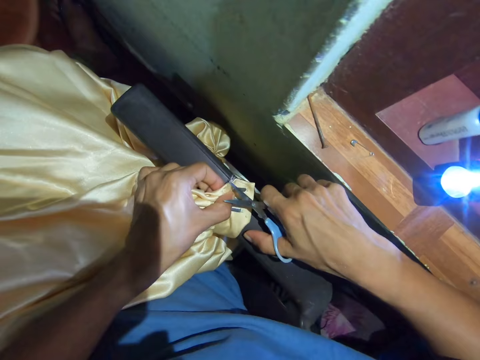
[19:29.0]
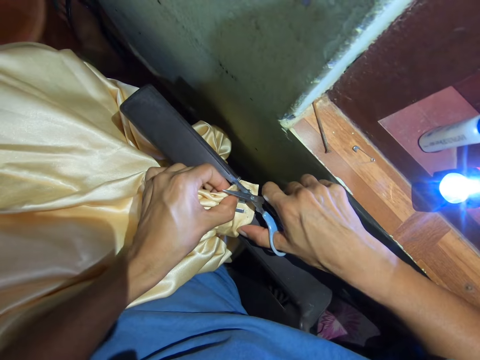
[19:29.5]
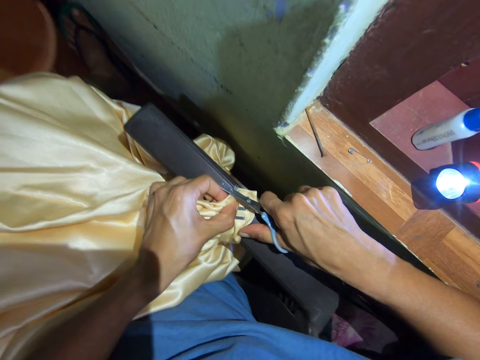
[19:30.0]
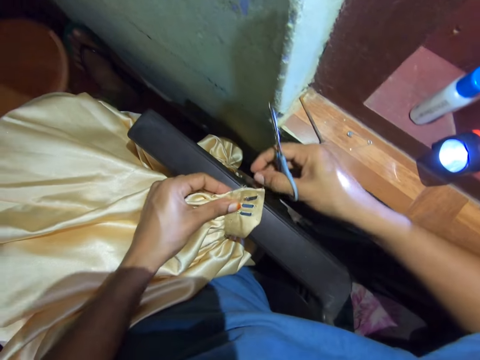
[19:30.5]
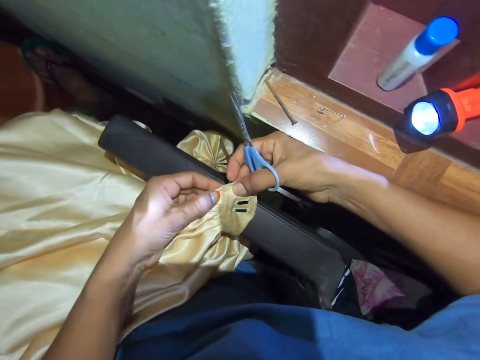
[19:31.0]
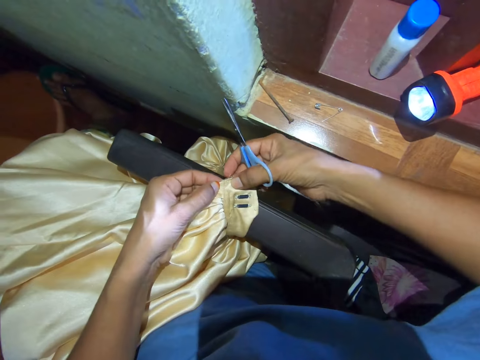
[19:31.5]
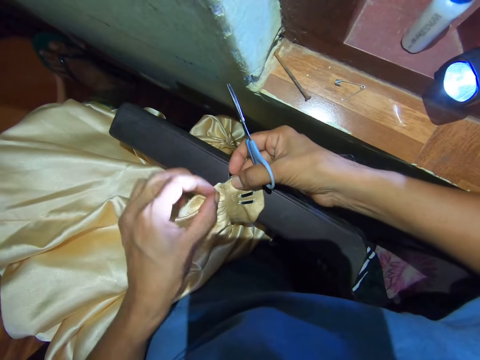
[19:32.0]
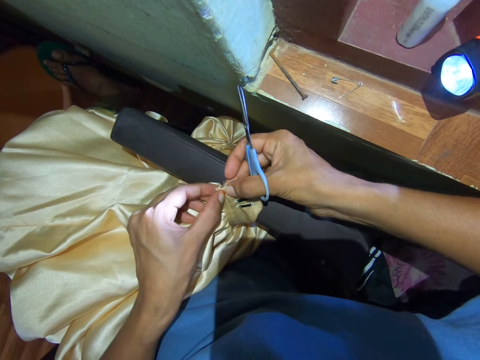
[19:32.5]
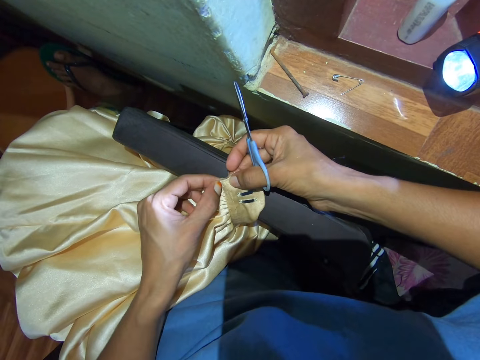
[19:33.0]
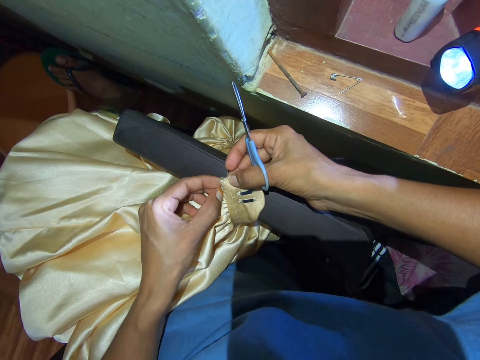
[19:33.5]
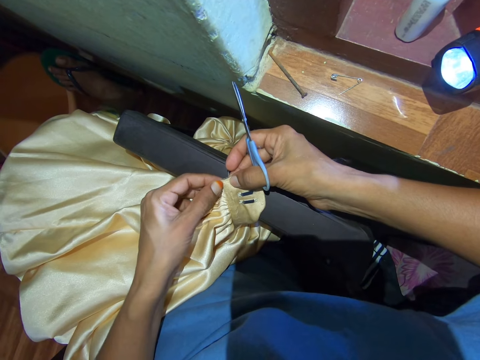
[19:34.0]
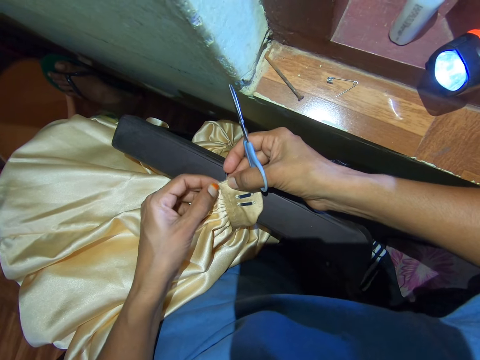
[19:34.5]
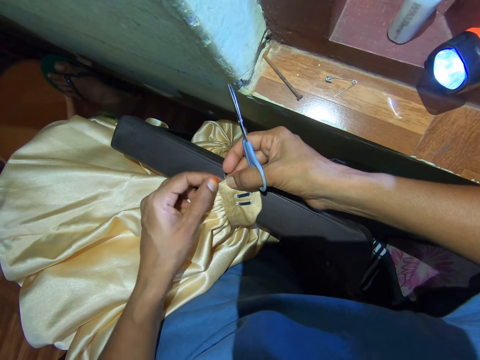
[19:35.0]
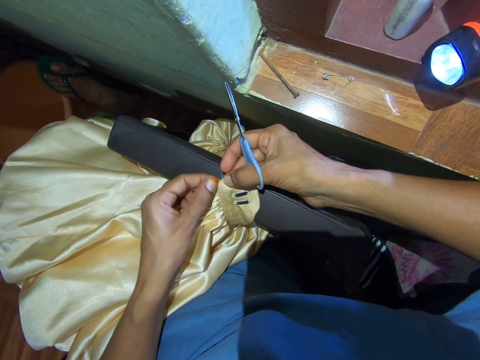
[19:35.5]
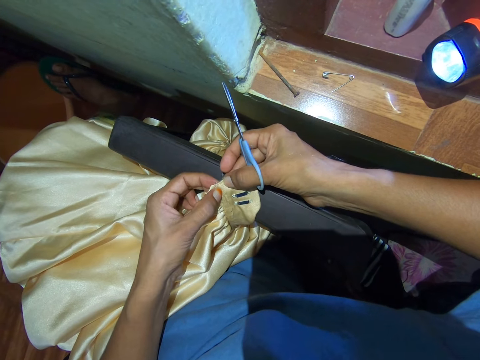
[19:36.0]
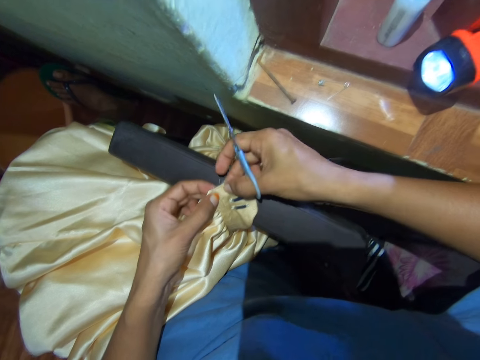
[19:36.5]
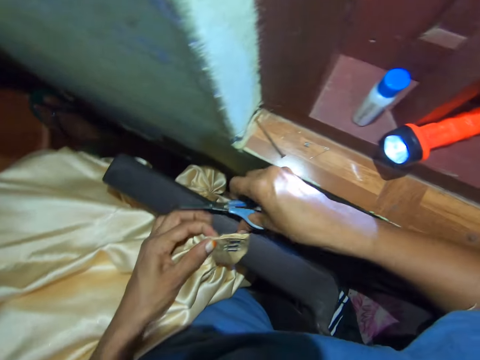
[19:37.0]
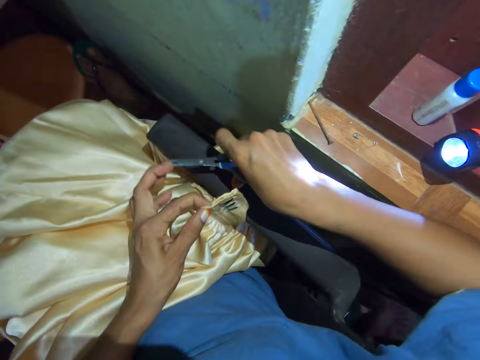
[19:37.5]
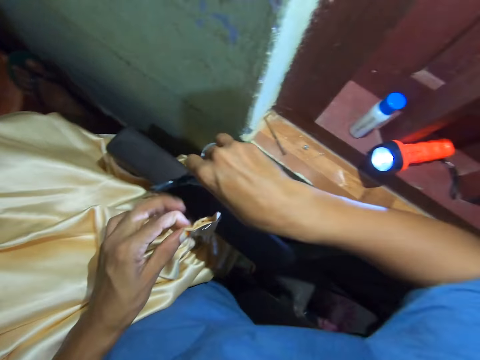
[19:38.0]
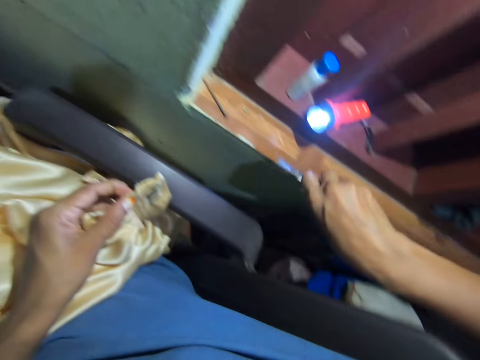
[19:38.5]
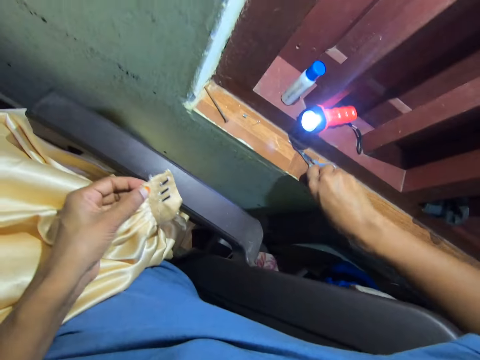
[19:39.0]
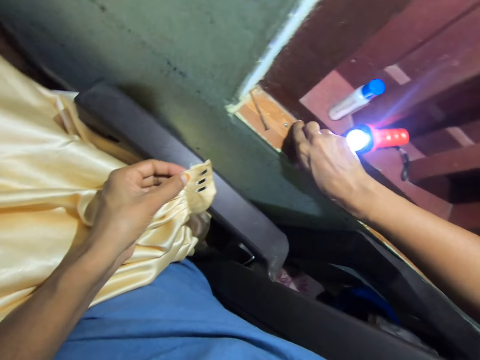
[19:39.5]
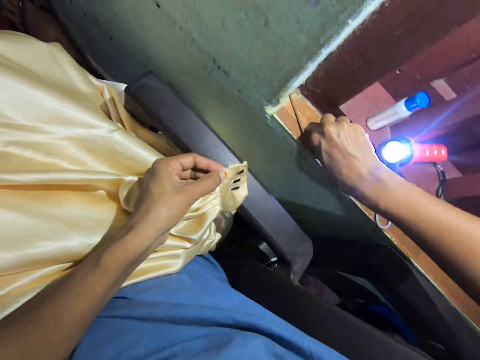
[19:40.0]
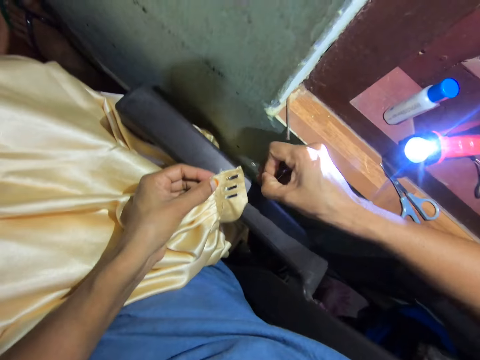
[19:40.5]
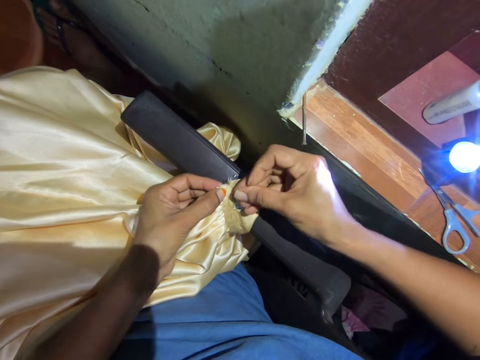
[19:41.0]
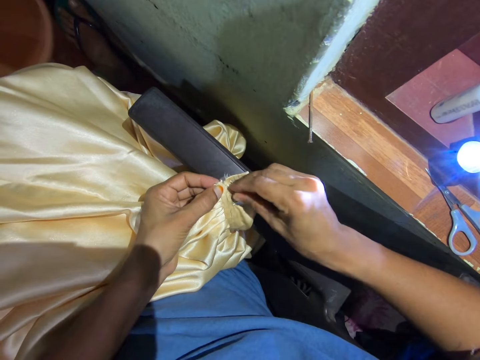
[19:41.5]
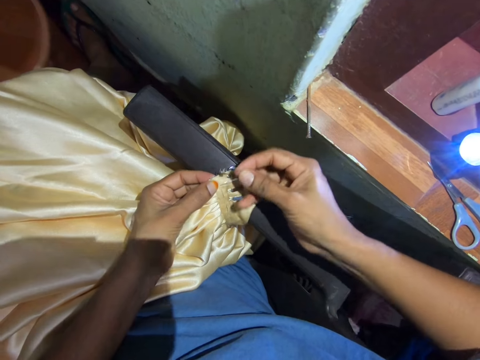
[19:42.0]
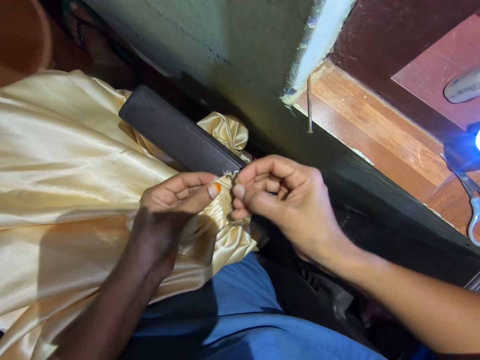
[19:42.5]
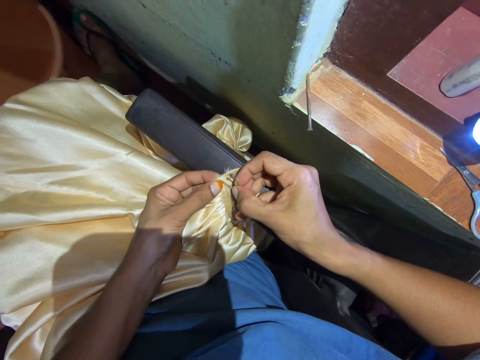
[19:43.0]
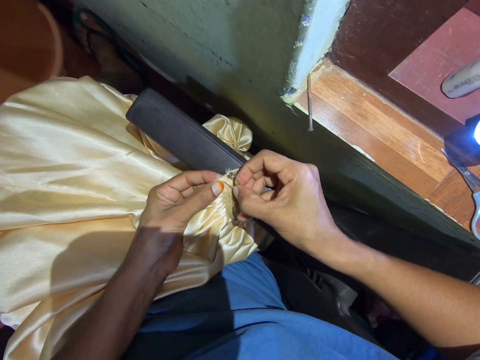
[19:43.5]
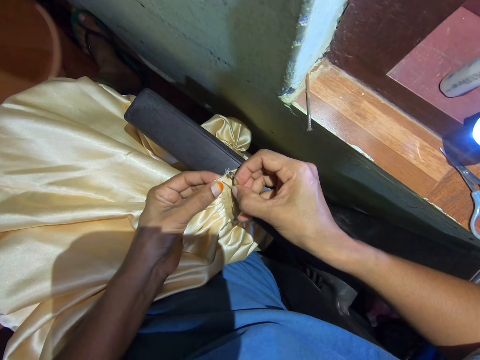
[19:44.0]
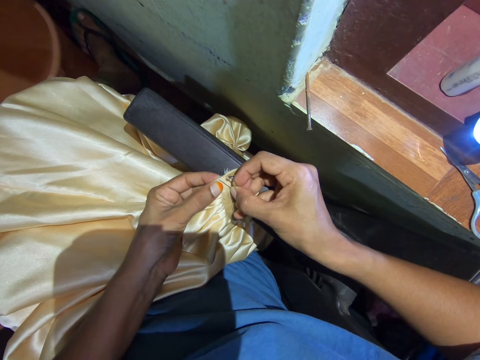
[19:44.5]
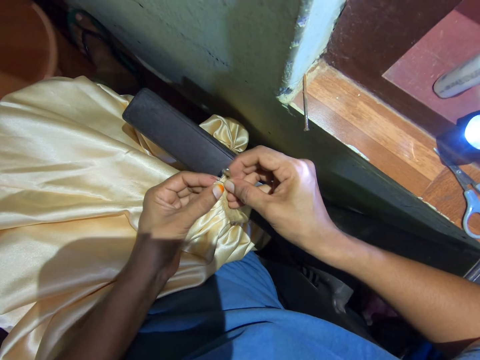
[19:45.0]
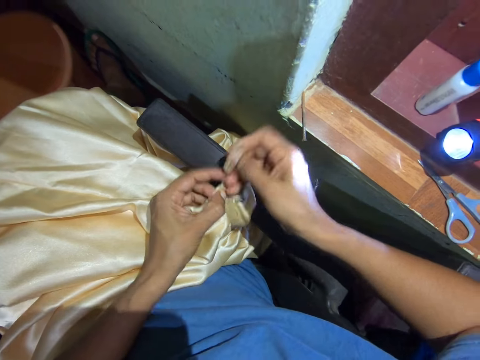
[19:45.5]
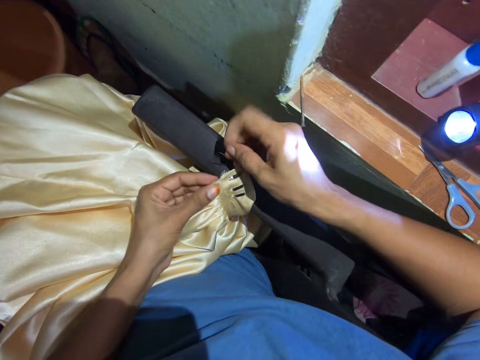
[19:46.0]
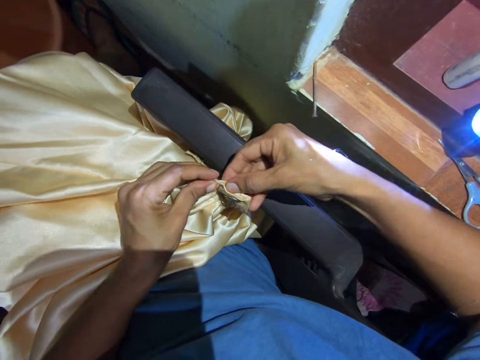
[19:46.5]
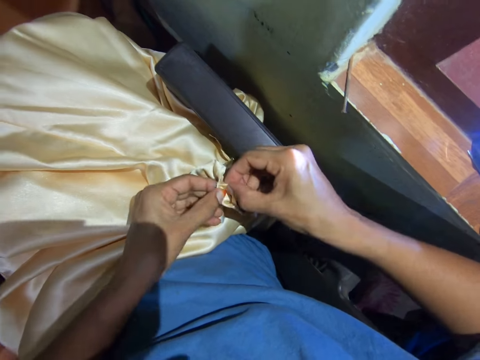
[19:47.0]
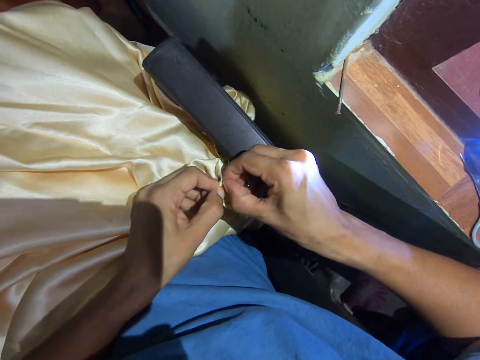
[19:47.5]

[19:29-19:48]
The camera wearer cuts the piece of cloth. They cut a string with the scissors. They fix the piece of cloth. They examine the fabric. They place the scissors on the wood of a window frame. They pick up a pin. They put the pin on the piece of cloth. They adjust the fabric with the pin.

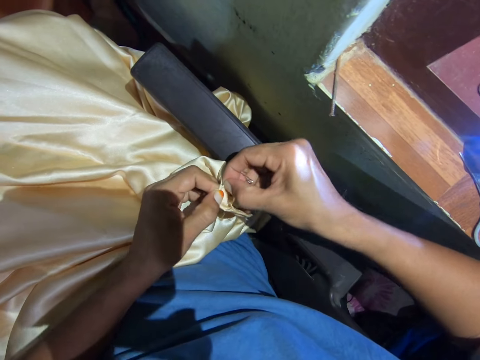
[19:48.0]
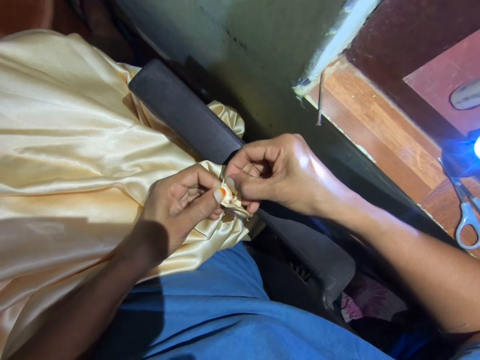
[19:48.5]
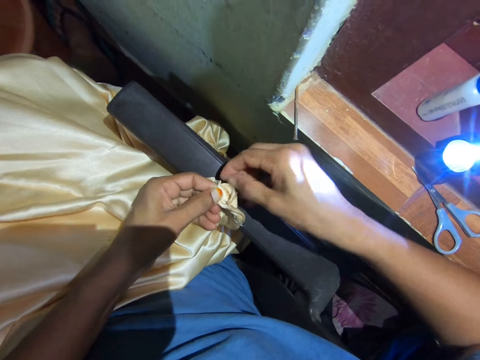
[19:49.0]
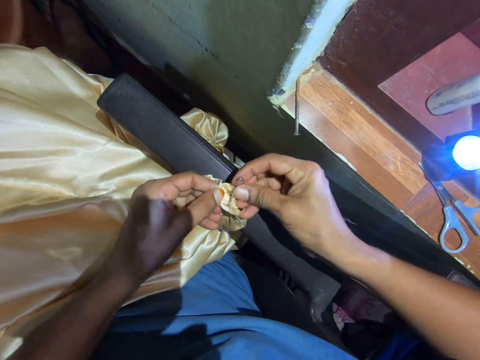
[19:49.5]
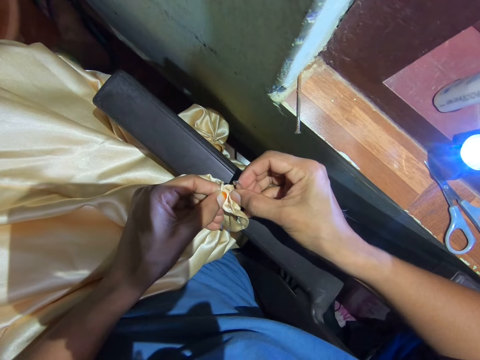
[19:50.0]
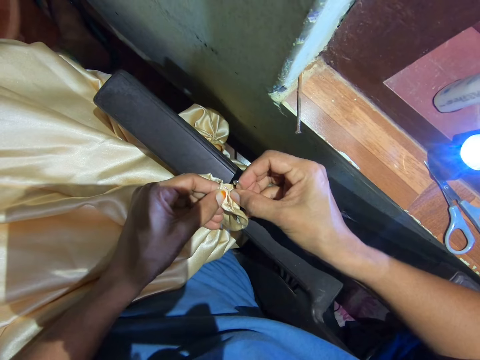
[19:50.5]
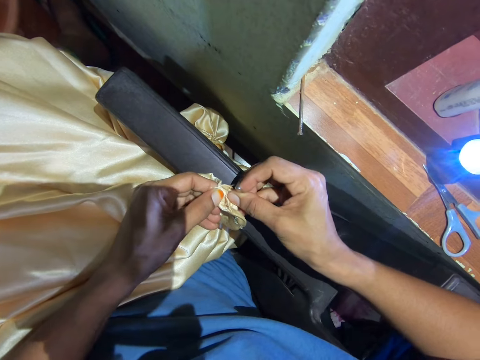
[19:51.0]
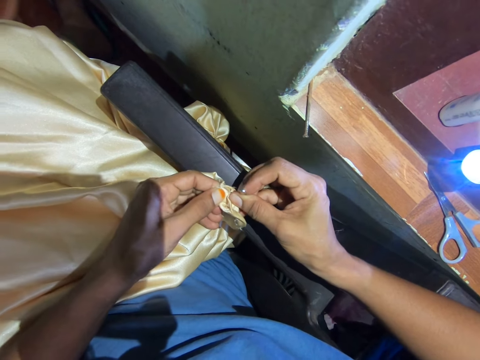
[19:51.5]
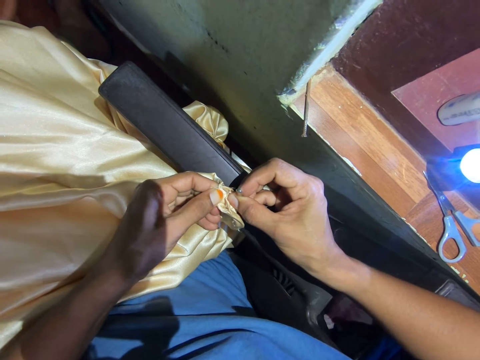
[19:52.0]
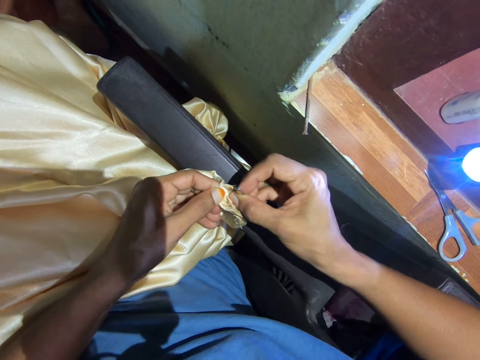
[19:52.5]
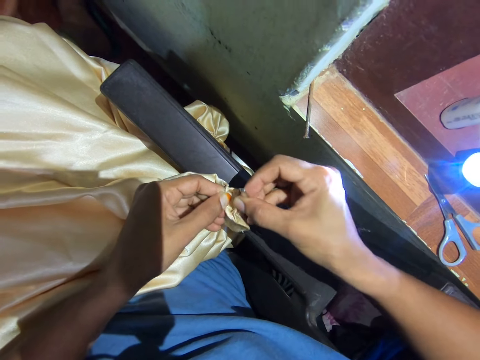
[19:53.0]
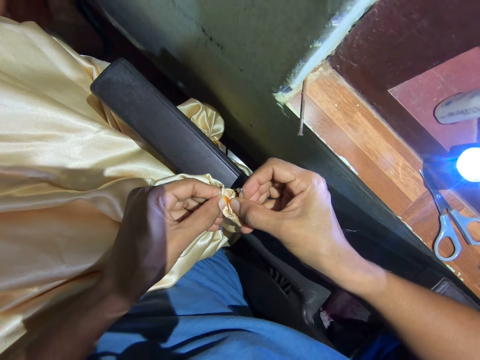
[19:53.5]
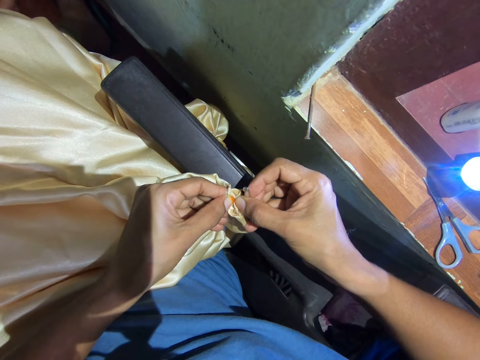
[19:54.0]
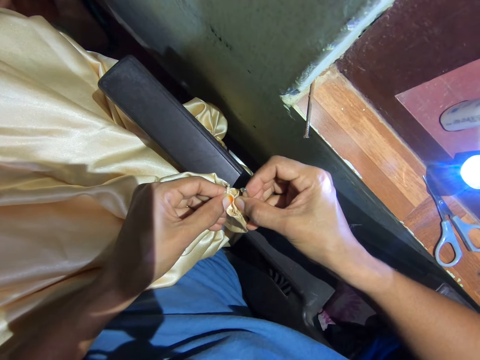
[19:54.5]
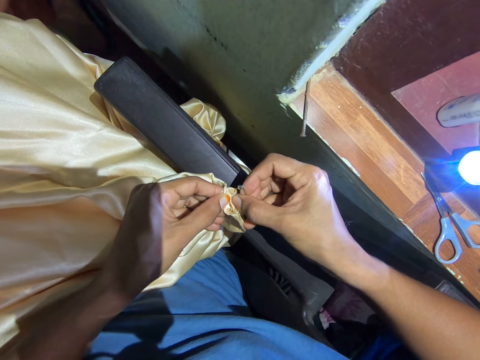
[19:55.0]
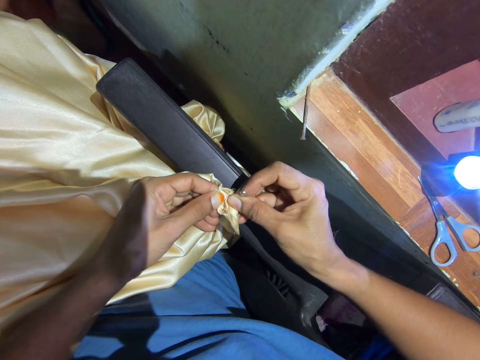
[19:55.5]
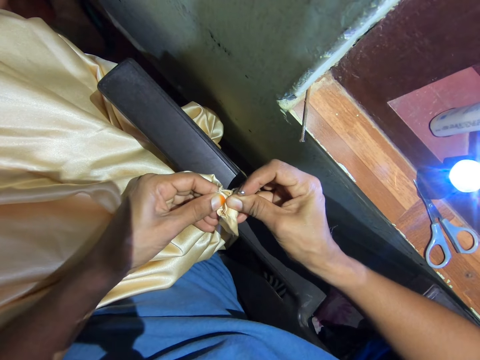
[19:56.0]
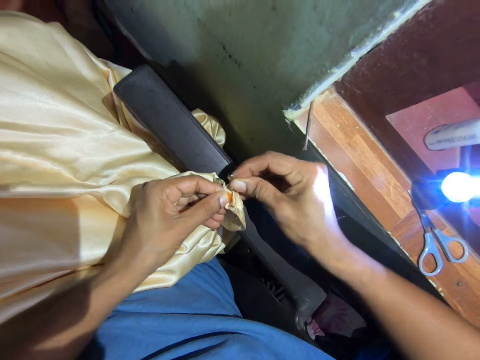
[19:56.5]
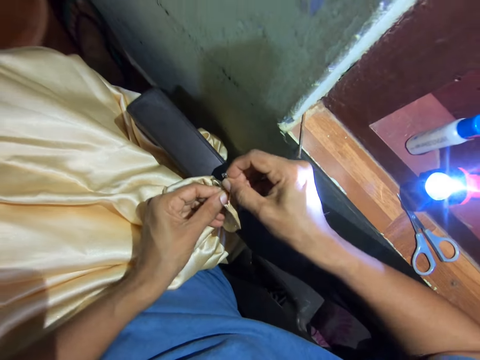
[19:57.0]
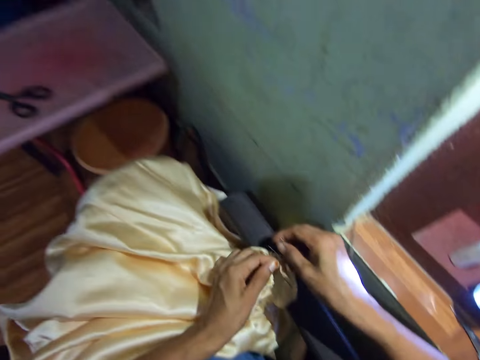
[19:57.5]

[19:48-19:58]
The camera wearer fixes the piece of cloth. They put the pin on the piece of cloth.
